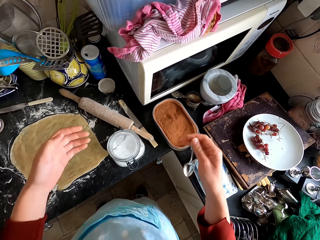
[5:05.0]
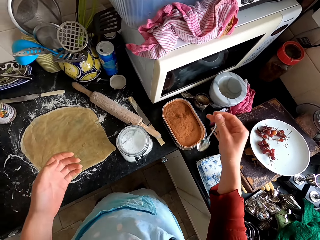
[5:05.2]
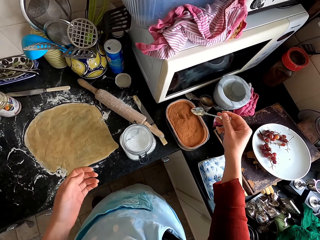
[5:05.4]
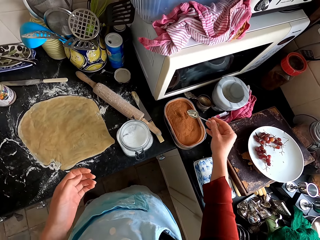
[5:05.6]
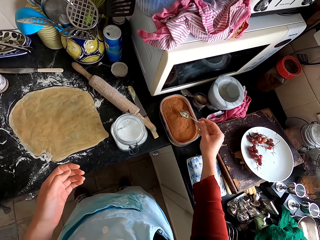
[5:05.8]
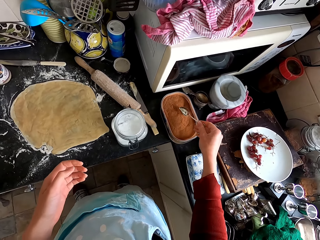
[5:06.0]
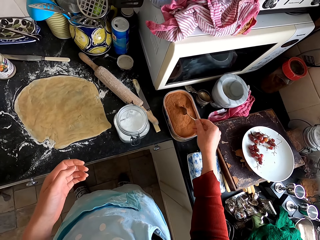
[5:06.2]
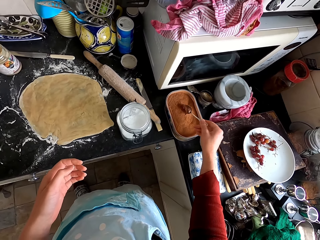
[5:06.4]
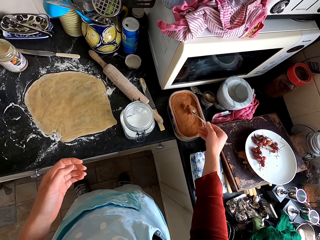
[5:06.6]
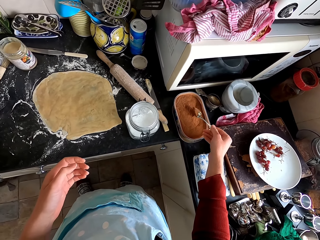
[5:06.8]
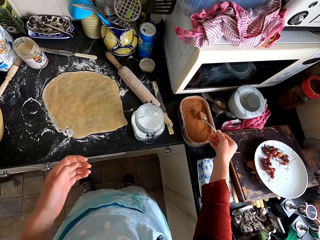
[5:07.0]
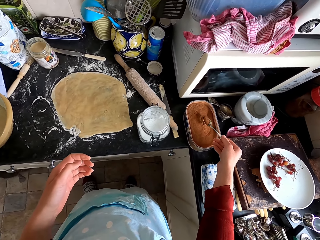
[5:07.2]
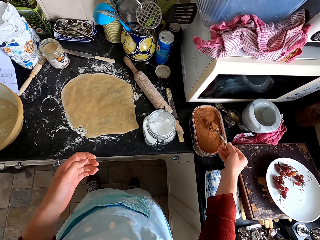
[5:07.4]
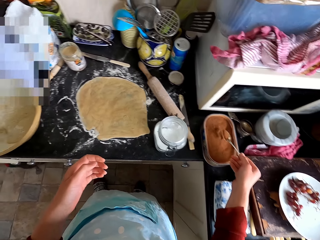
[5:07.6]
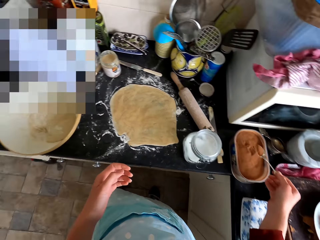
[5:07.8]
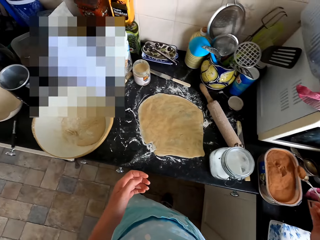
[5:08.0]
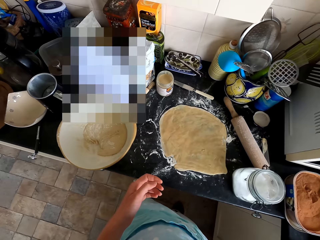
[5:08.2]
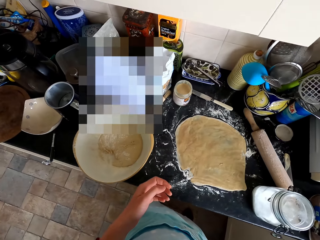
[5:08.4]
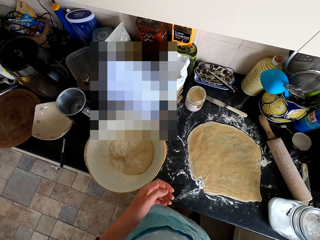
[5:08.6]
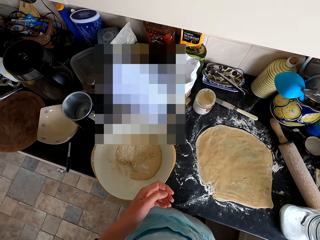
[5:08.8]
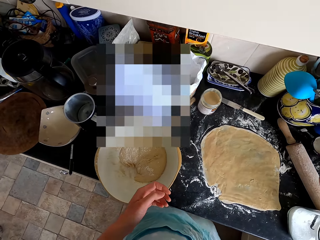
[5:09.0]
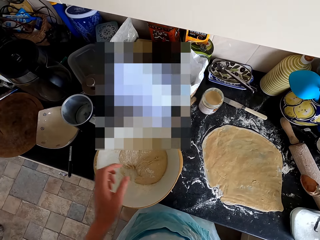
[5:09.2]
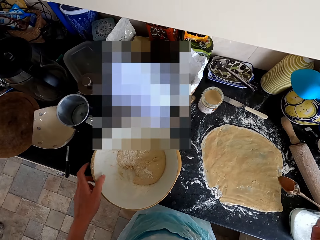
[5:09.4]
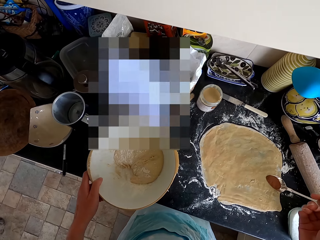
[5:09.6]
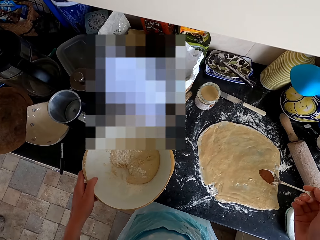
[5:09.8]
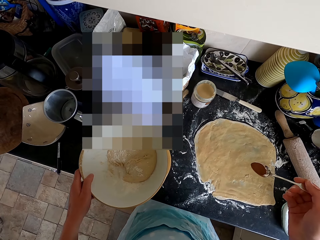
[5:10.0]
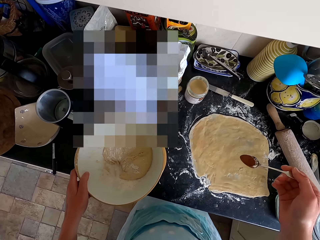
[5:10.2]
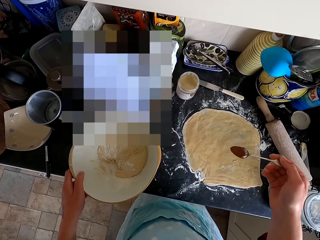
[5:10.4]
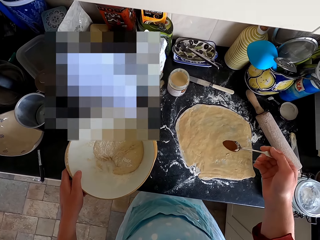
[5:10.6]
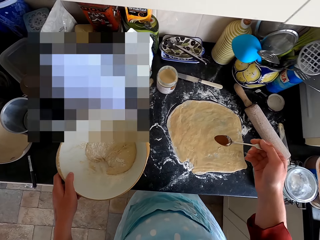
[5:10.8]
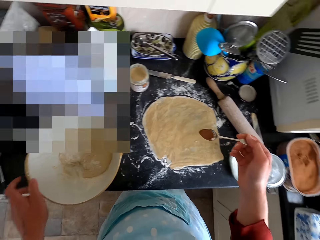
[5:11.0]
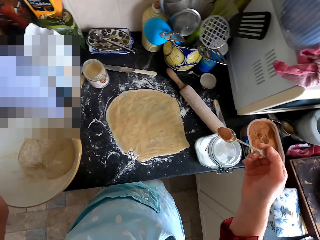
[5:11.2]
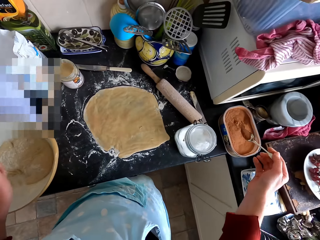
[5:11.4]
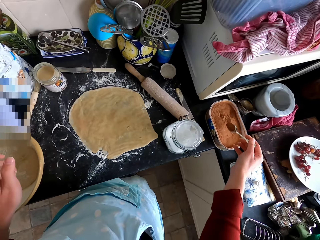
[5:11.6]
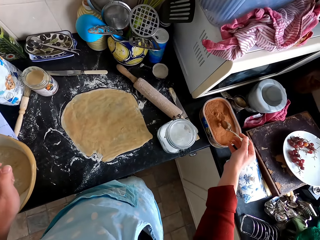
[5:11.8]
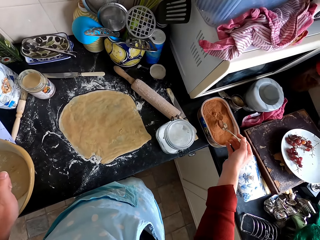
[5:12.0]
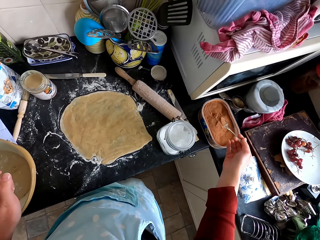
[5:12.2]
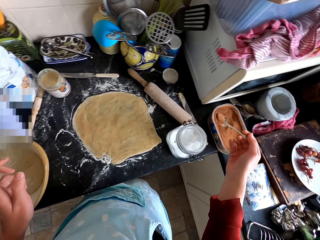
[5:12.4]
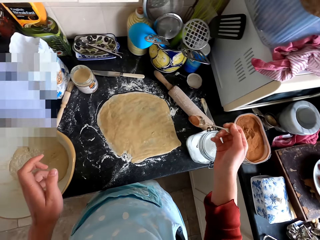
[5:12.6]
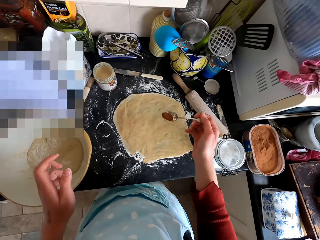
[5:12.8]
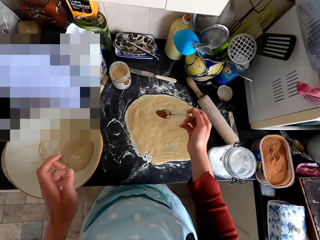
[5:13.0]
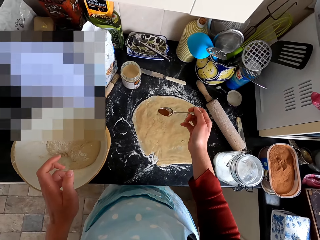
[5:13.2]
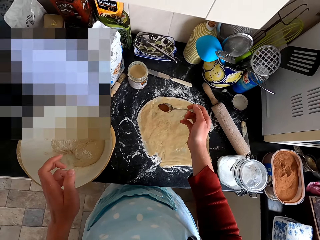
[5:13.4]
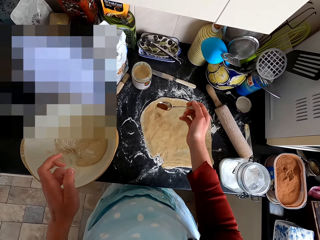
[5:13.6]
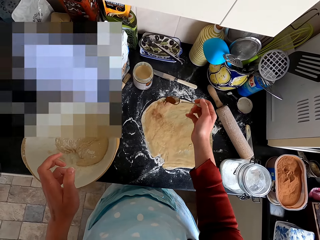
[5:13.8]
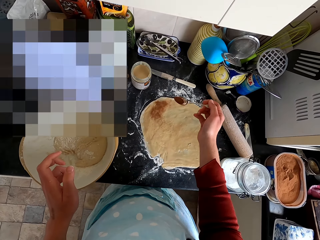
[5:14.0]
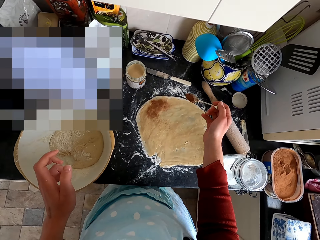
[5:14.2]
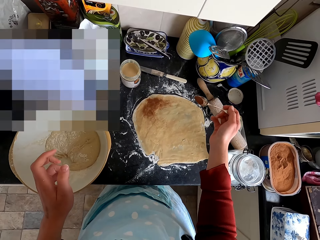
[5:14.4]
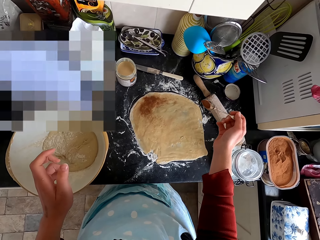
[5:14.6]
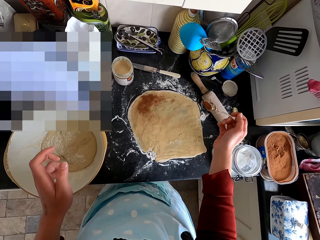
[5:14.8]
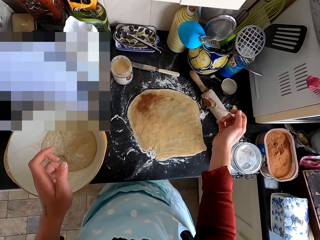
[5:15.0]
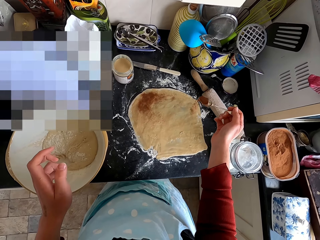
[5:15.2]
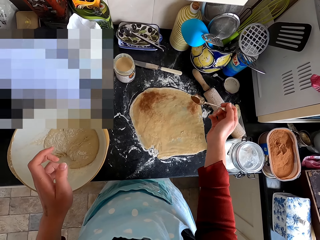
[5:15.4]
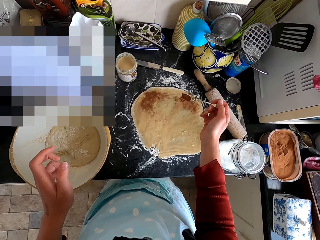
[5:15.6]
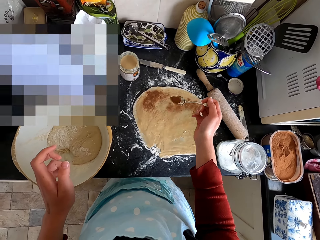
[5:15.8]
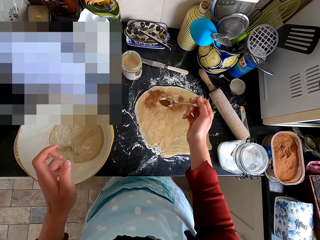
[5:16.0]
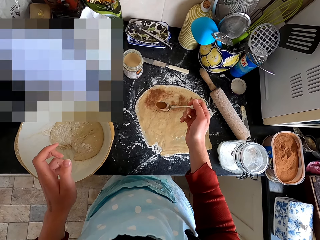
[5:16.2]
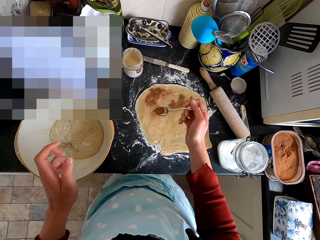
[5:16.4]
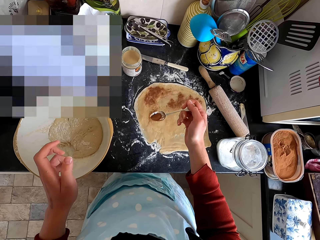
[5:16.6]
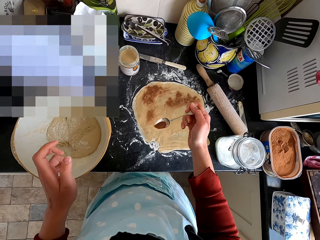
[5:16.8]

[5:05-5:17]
The camera wearer scoops the spice in the container with the spoon. They spread the spice on the dough with the spoon. They pour something on the dough.

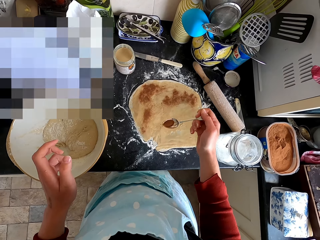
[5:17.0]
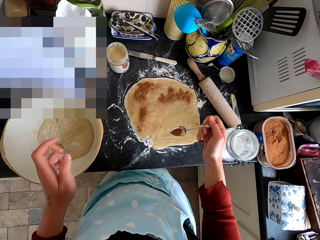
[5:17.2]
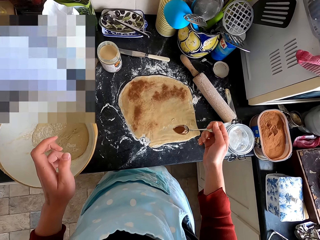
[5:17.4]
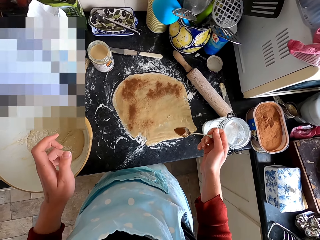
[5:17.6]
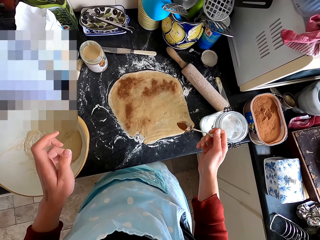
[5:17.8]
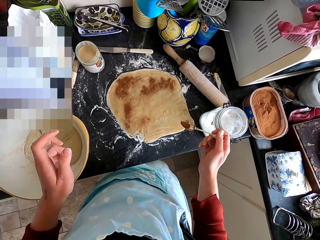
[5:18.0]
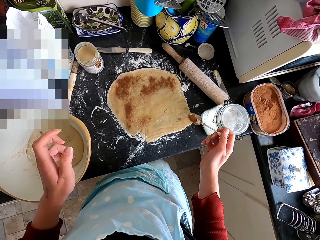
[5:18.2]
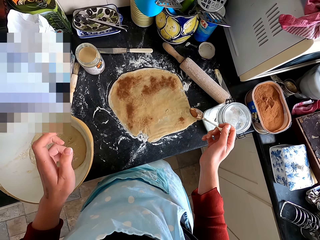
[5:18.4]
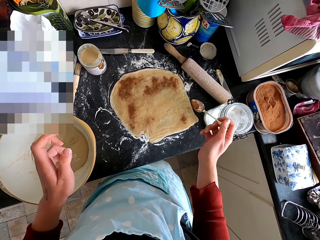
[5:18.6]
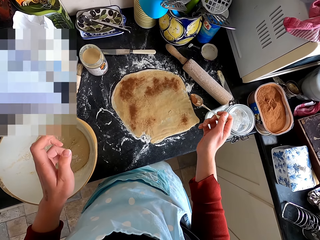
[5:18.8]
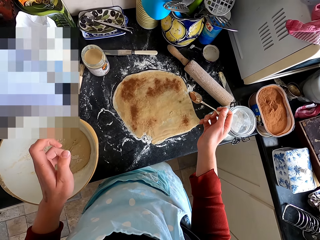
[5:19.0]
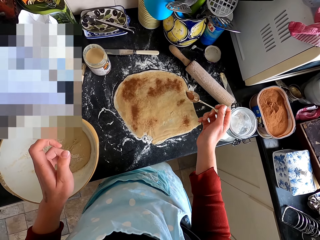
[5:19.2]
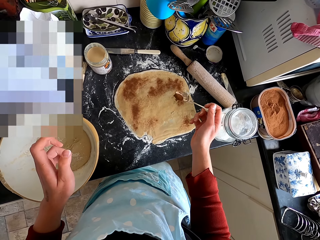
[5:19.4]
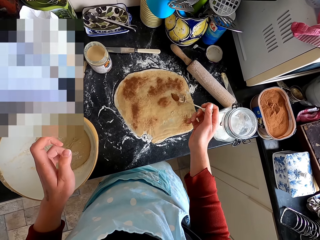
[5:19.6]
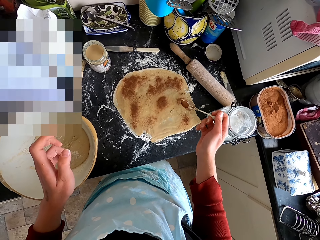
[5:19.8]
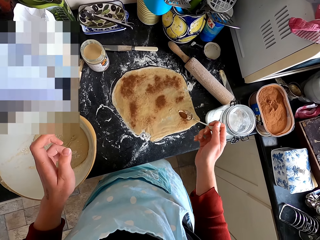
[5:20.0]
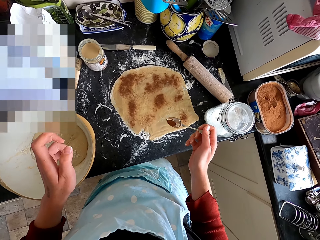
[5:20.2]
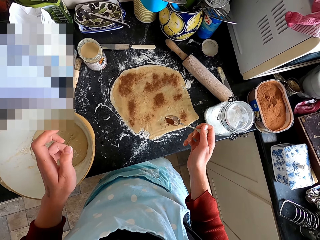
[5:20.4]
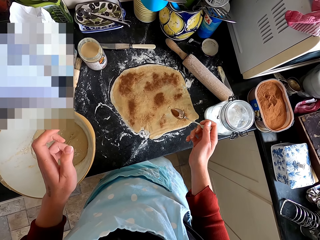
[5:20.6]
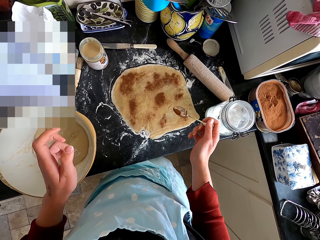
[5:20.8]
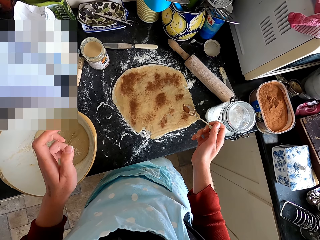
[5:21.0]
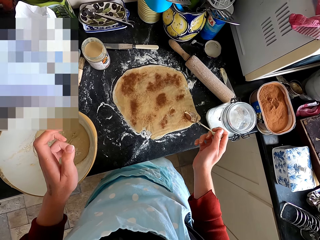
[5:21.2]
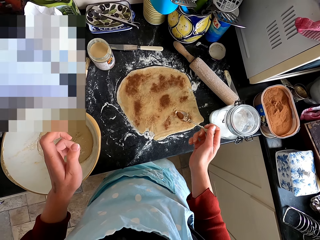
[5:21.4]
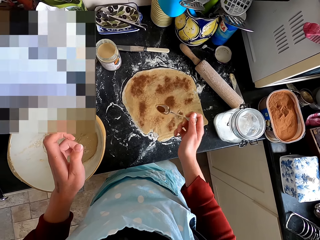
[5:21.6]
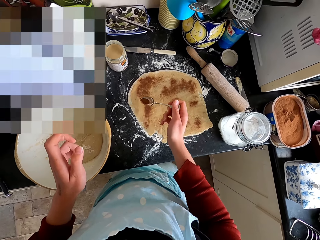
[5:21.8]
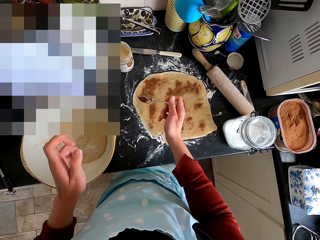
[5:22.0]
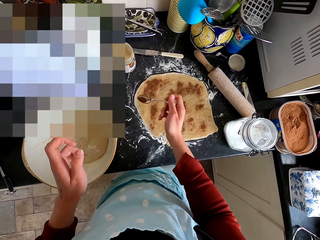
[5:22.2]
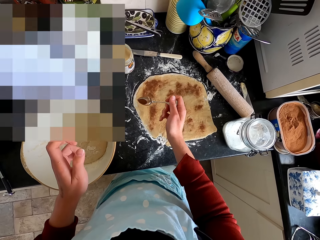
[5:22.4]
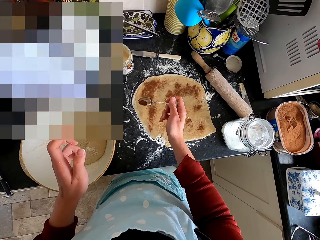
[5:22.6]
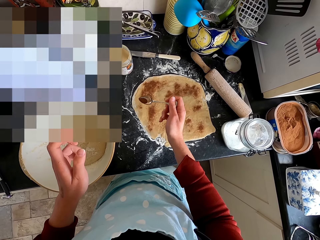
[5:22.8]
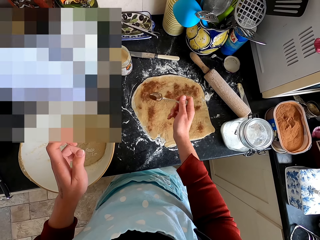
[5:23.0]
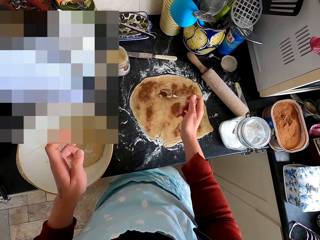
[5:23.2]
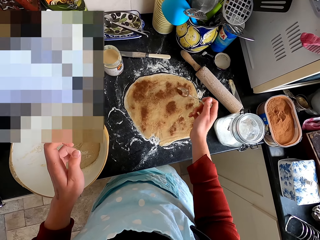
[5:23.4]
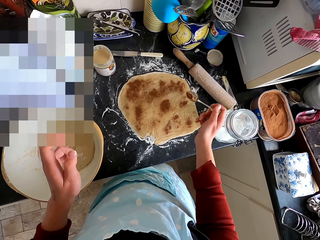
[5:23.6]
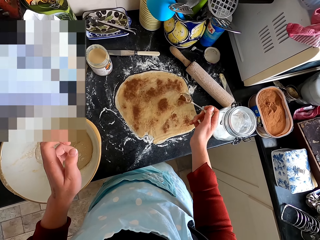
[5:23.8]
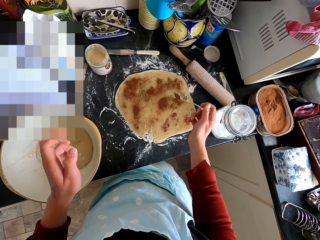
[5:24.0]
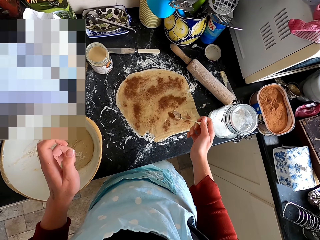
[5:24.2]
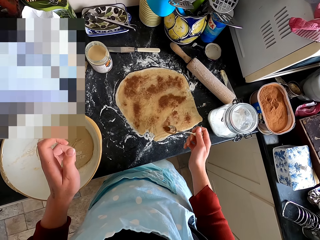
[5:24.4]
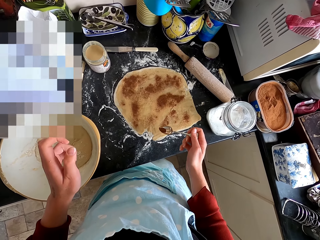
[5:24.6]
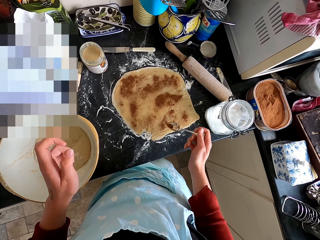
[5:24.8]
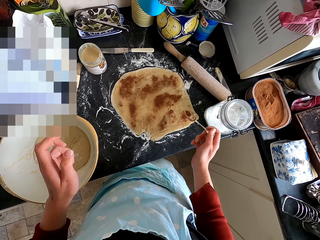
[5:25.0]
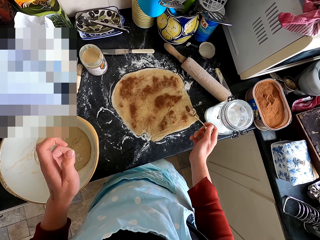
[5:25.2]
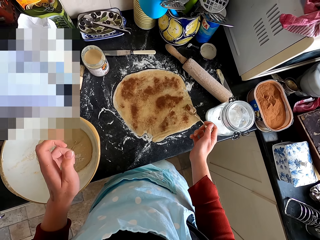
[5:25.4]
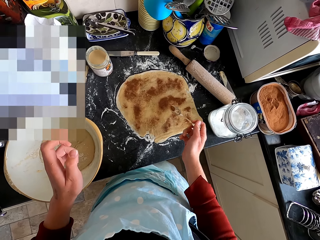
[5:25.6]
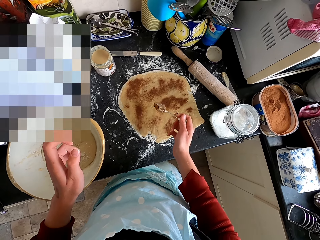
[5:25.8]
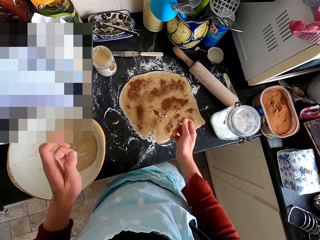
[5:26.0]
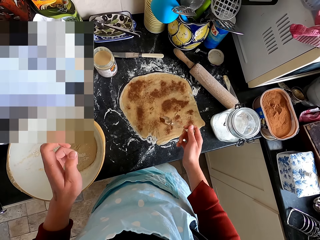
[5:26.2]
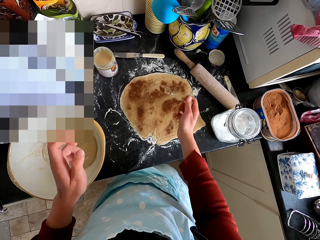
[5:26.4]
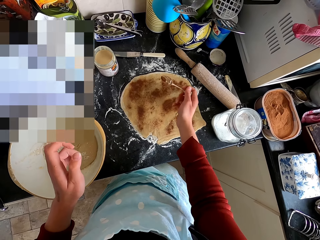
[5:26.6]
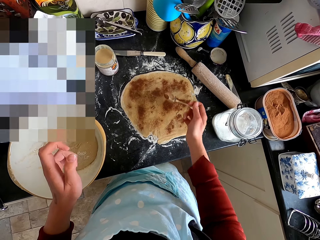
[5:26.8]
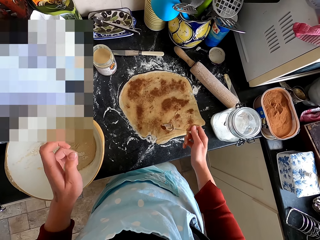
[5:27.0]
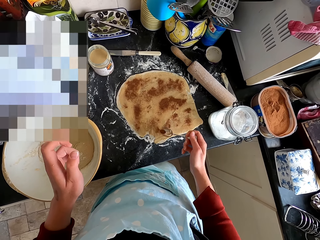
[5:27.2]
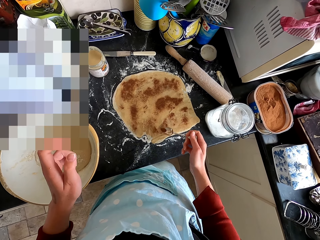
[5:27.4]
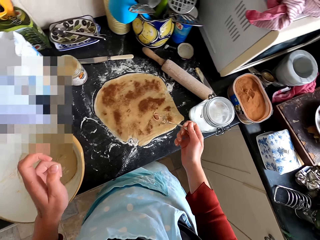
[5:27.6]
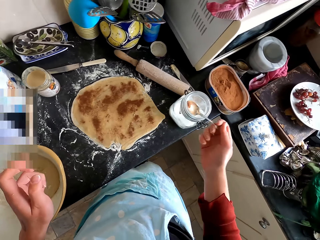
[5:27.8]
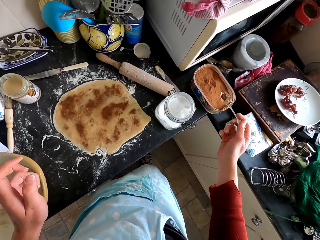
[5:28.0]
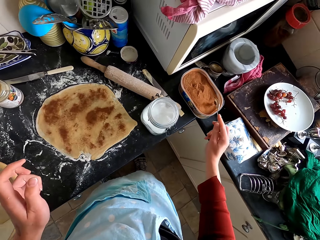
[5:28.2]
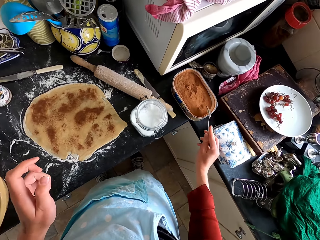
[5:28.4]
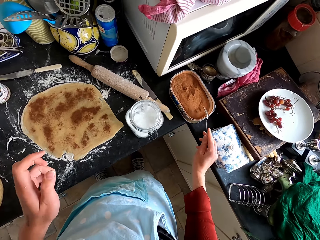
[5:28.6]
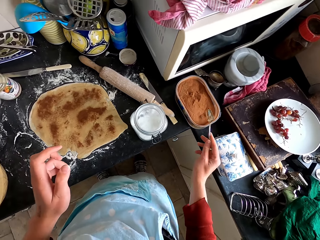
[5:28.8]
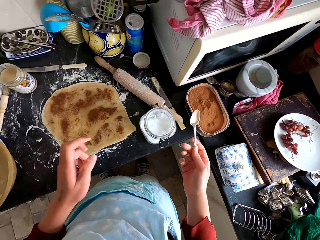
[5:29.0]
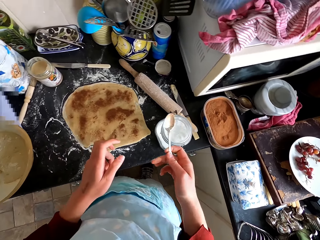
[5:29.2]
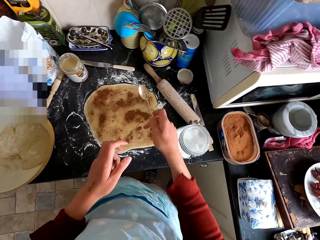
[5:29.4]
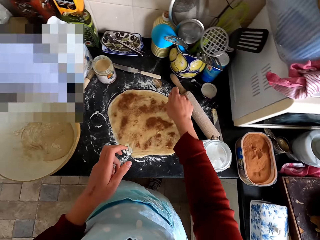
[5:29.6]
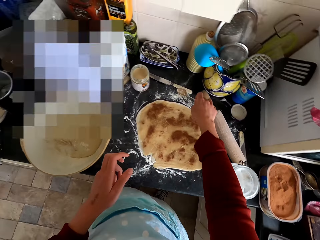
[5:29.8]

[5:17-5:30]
The camera wearer hits the spoon on the container.
